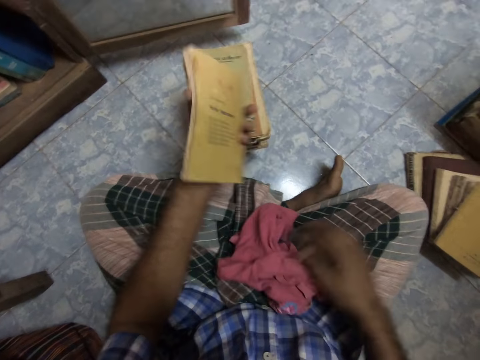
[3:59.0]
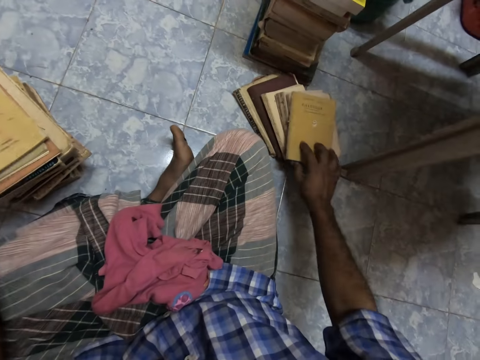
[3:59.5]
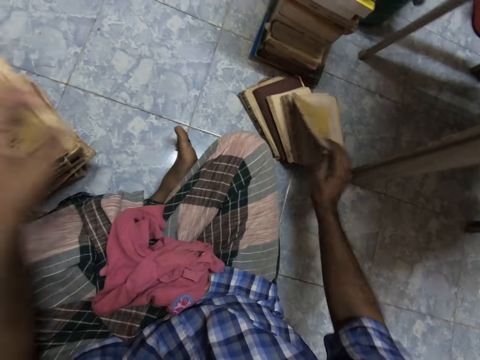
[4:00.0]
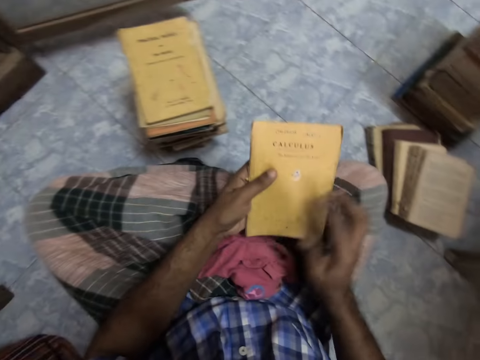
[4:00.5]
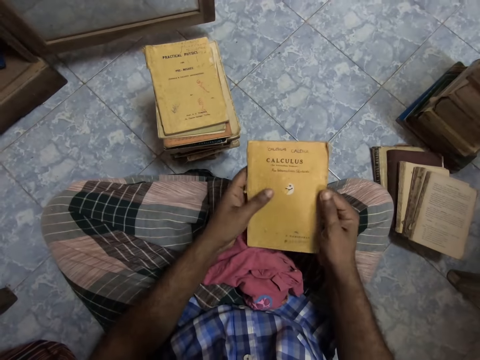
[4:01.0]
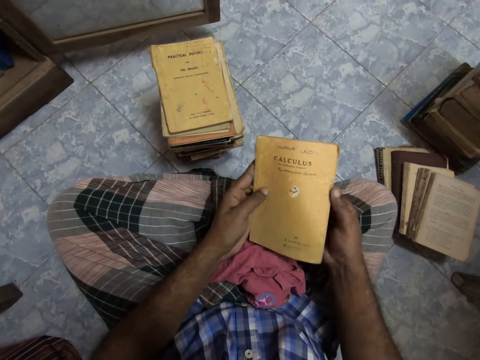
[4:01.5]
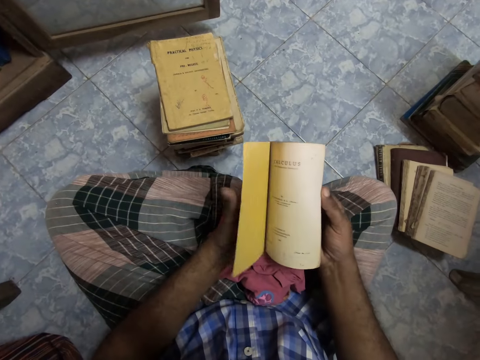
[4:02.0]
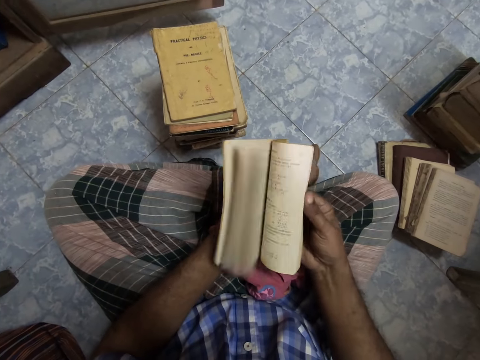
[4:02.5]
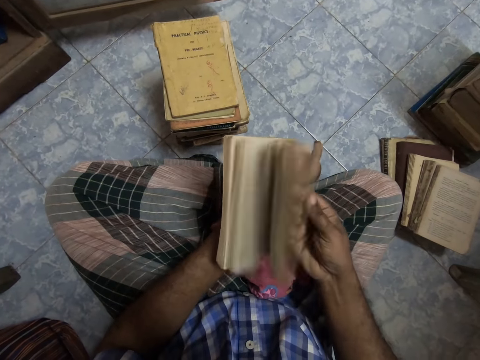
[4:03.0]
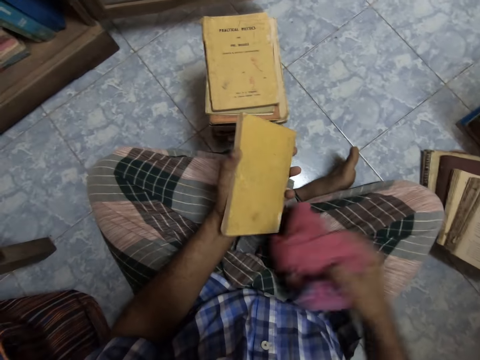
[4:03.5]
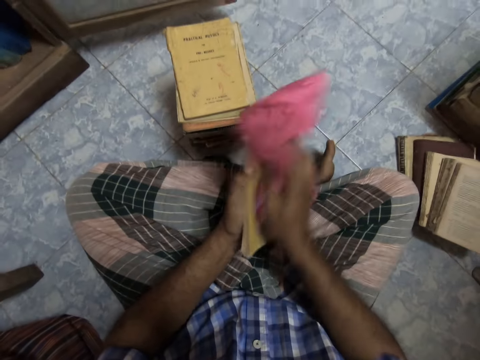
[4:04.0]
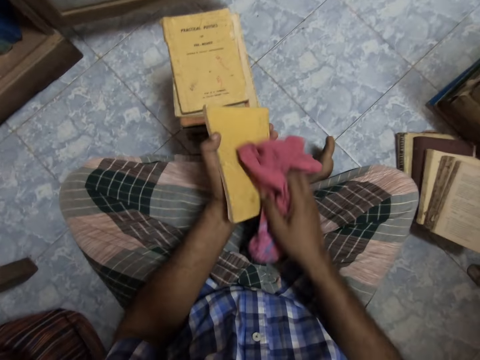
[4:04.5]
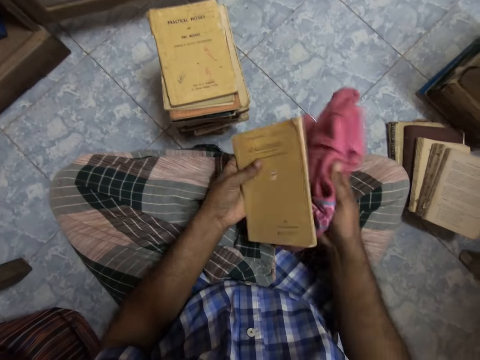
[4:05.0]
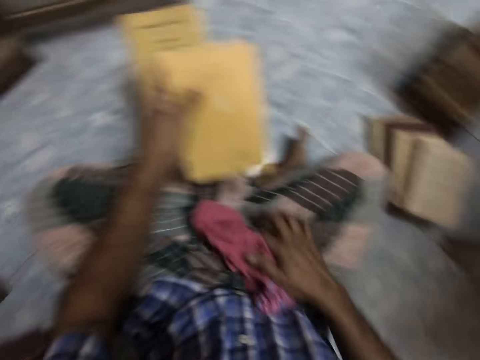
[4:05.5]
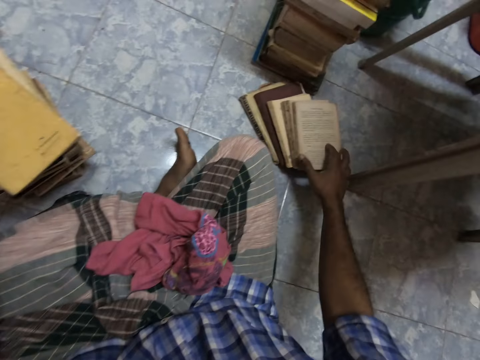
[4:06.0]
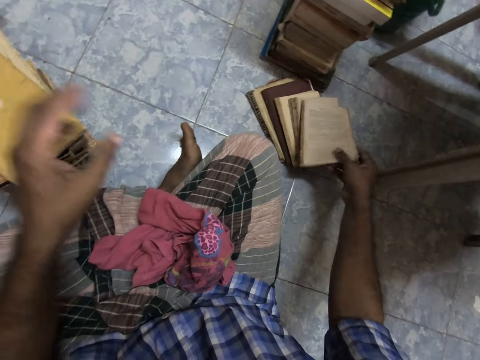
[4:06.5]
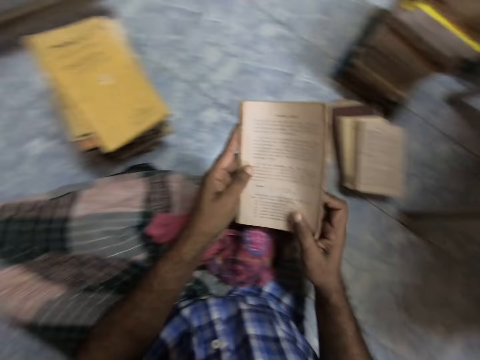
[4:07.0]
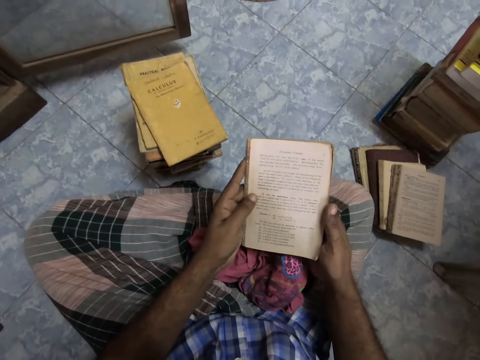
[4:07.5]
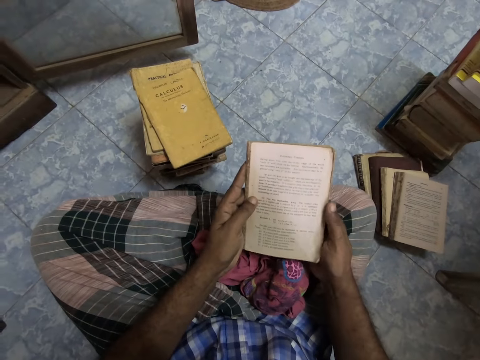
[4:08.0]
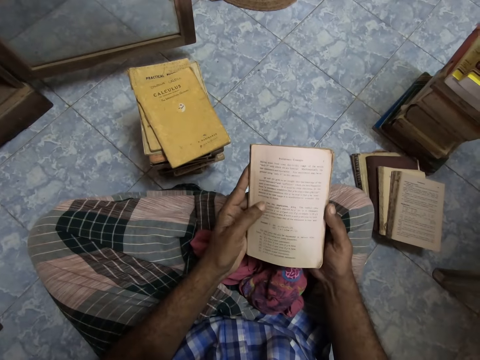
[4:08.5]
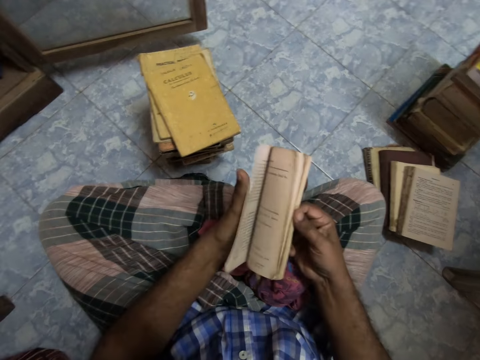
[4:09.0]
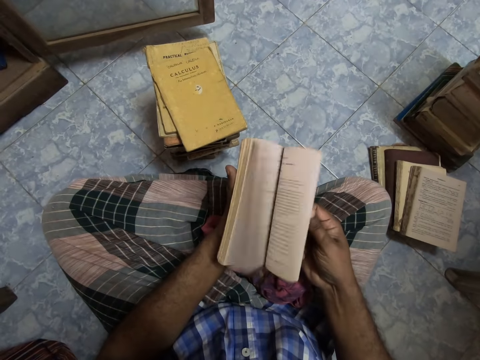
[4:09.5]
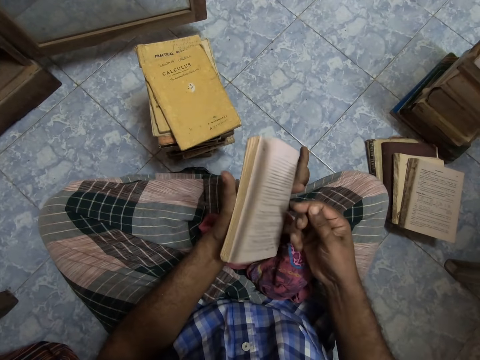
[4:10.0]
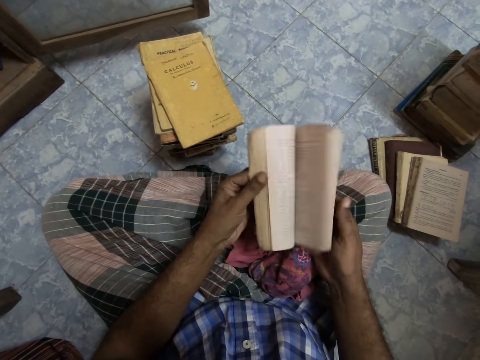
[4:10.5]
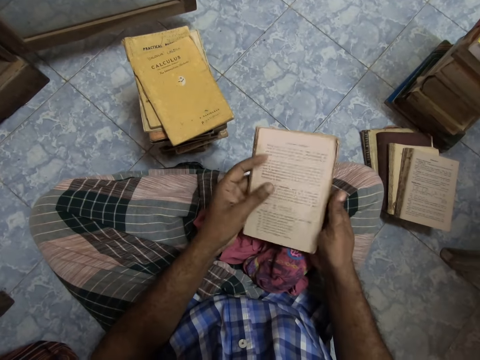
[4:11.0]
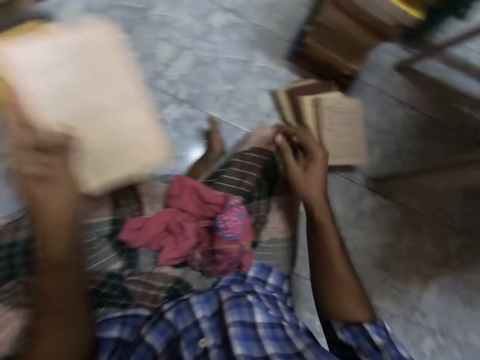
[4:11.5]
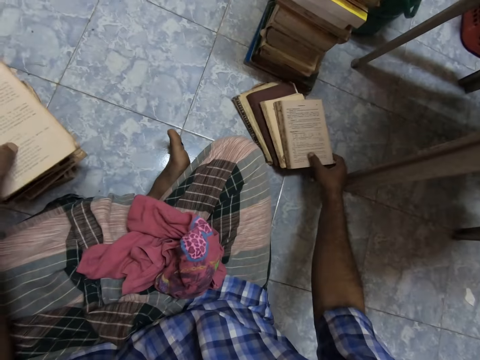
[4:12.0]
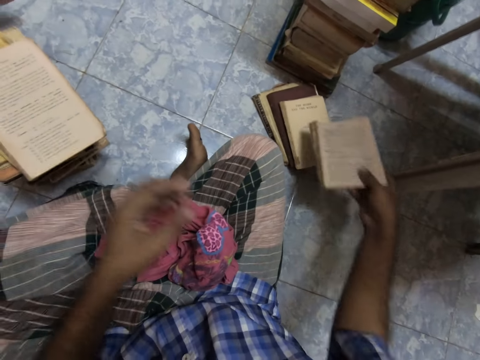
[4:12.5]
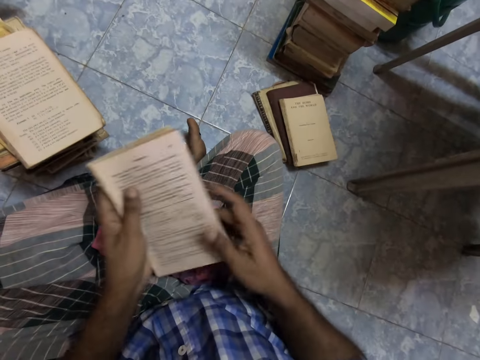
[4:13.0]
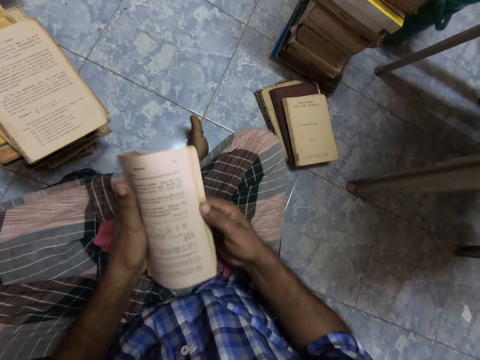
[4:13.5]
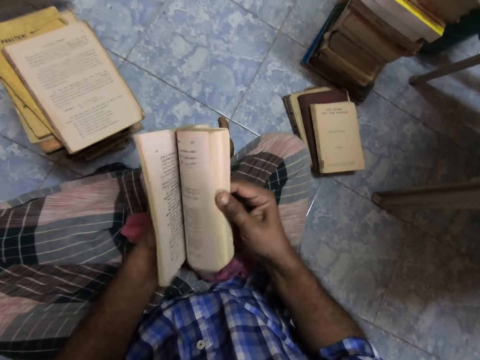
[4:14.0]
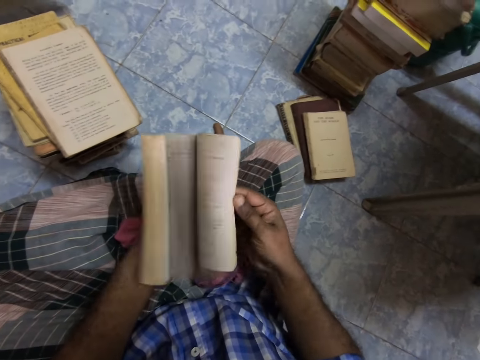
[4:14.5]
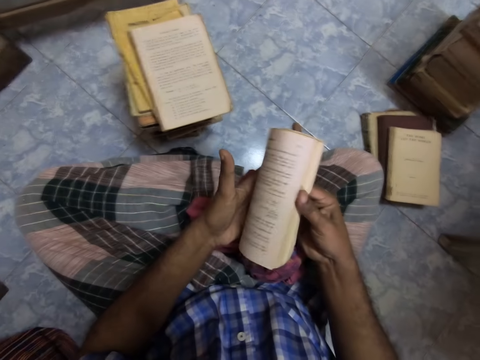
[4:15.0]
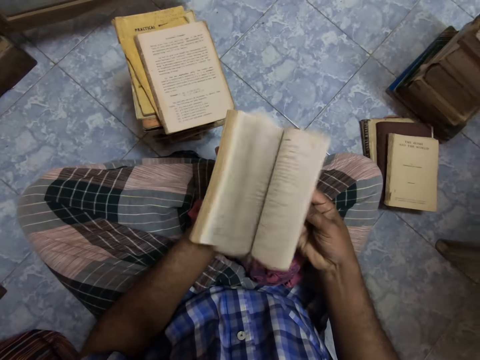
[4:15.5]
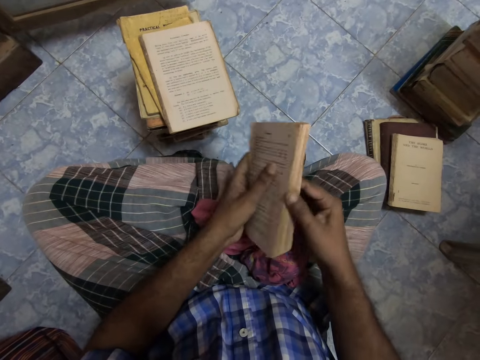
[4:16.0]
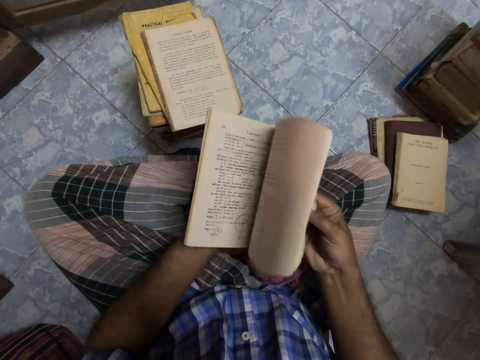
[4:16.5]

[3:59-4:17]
The camera wearer puts the piece of cloth down, picks the book, and puts the book on the floor. They stare at the book, open the book, and flip the book pages. They pick the piece of cloth, wipe the book with the piece of cloth, and put the piece of cloth down. They put the book on the floor, pick the book, and stare at the book. They open the book, flip the book pages, put the book on the floor, pick the book, open the book, and flip the book pages.

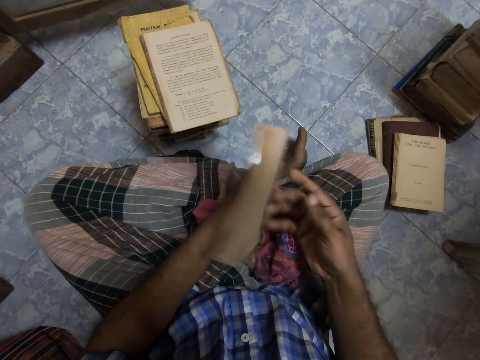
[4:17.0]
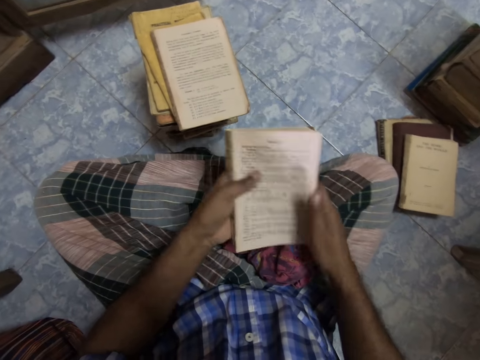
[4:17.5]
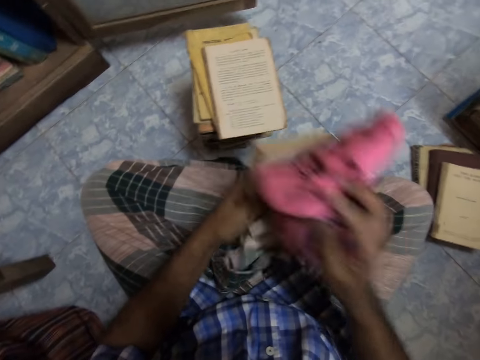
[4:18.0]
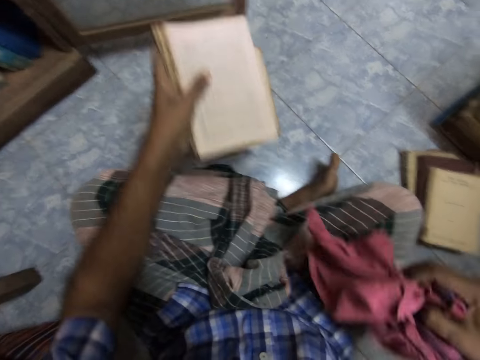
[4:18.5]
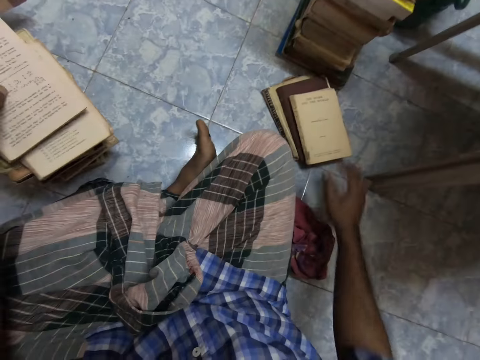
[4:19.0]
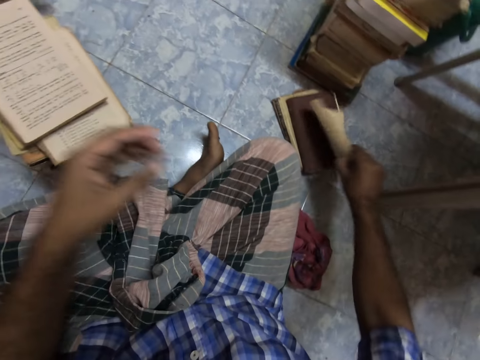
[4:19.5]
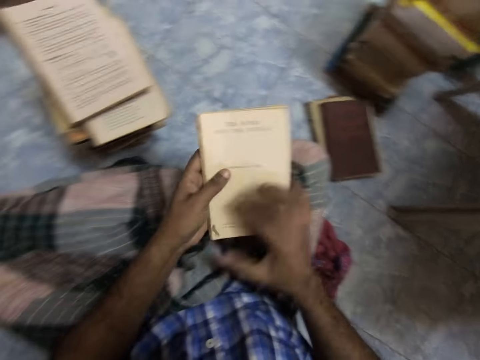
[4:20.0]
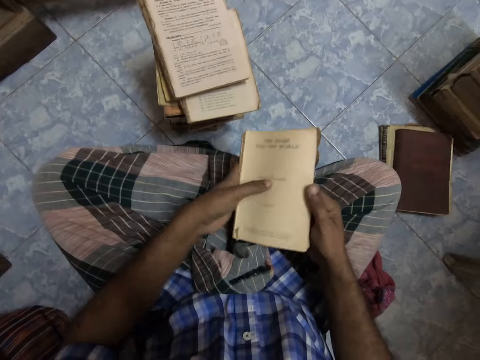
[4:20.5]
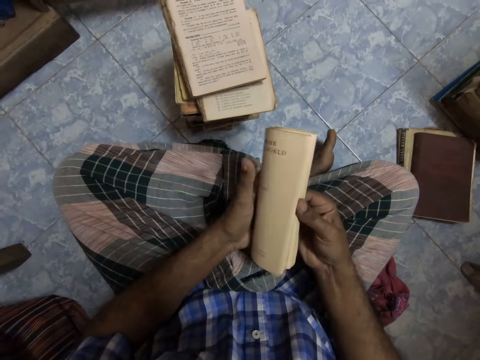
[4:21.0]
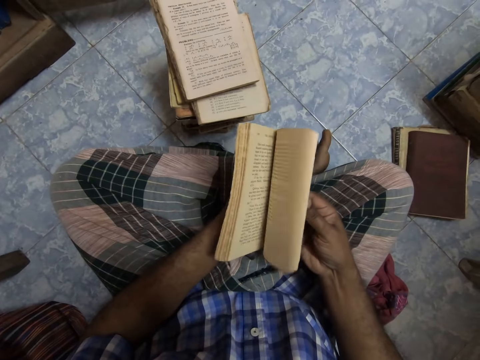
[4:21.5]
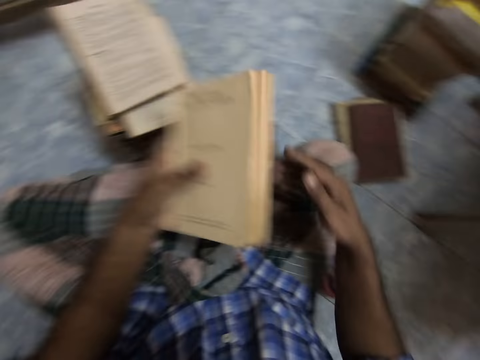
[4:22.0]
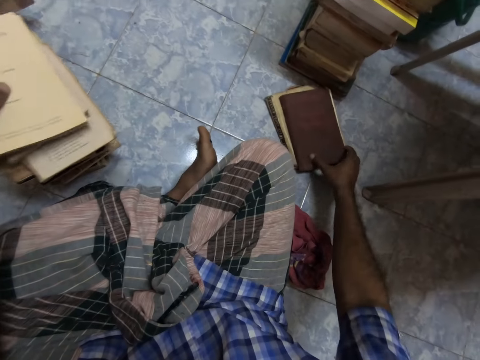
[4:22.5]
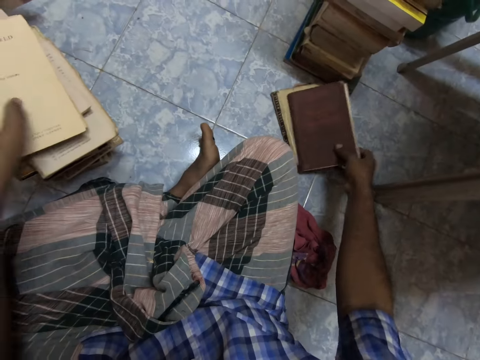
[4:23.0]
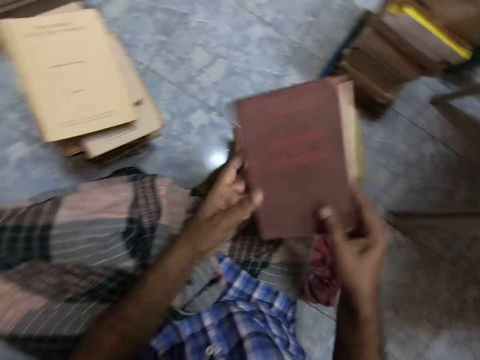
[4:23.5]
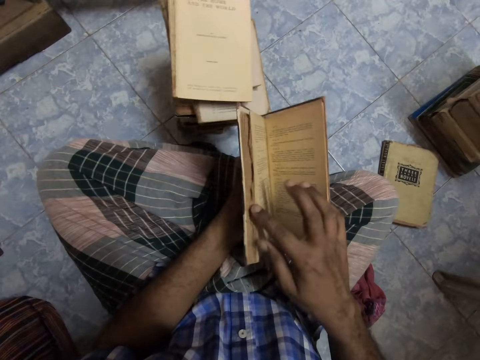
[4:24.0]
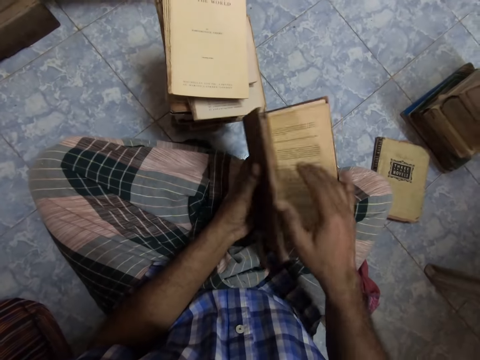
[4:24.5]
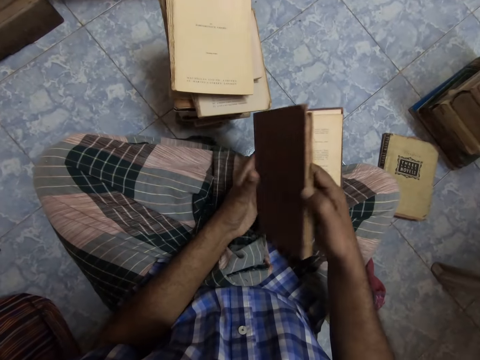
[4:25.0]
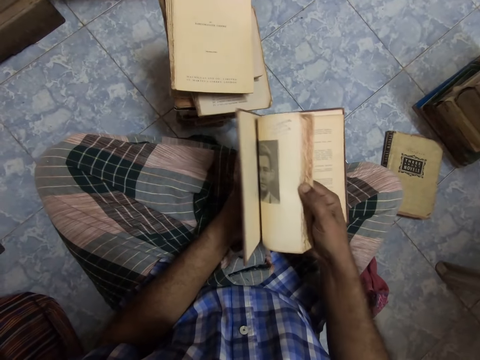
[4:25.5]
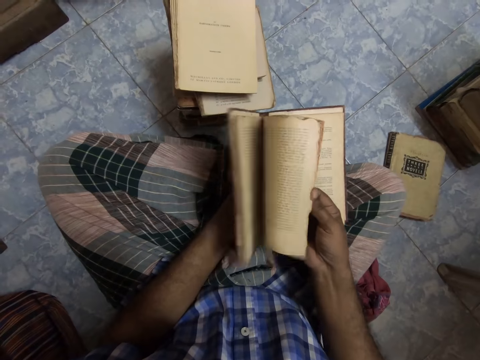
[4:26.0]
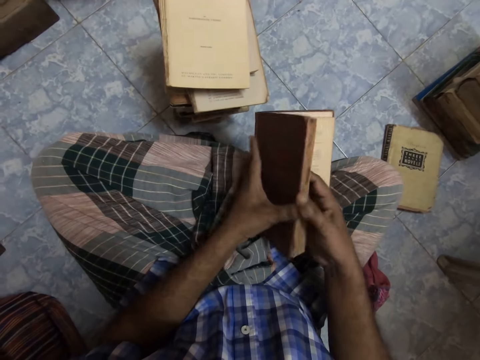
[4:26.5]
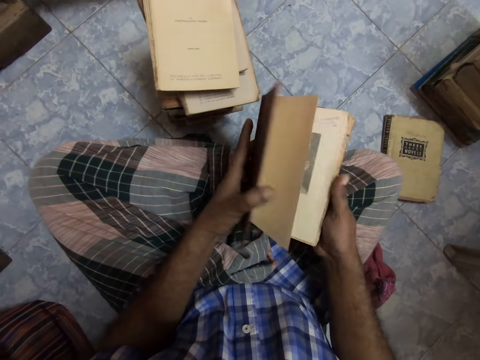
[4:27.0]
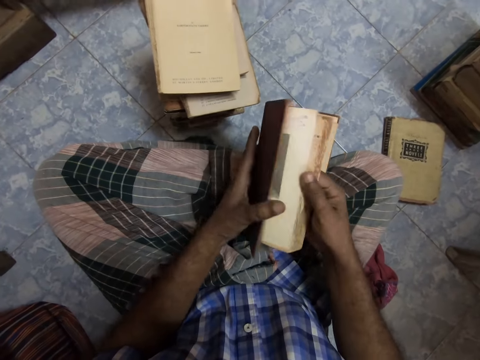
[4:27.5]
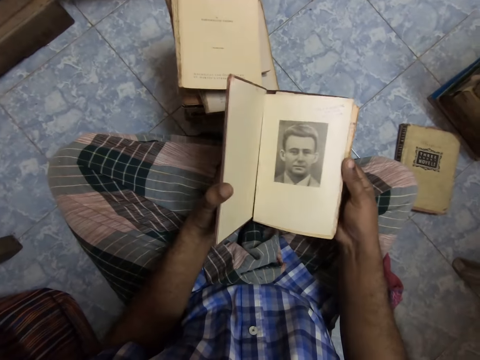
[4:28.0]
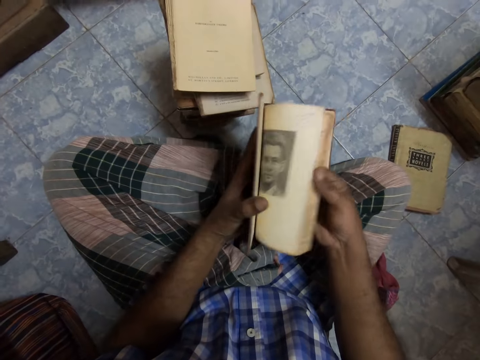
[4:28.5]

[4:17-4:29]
The camera wearer picks a piece of cloth, wipes the book with the piece of cloth, and puts the piece of cloth down. They put the book on the floor, pick the book, open the book, and flip the book pages. They put the book on the floor, pick the book, open the book, and flip the book pages.
